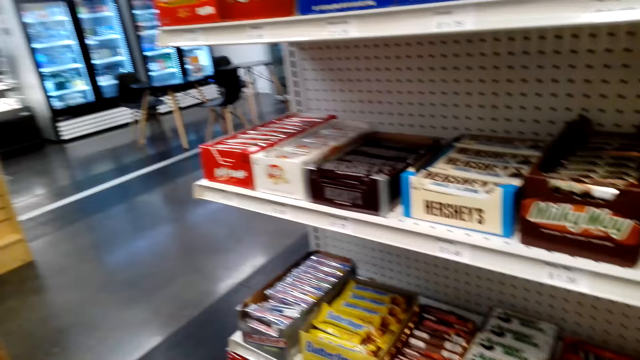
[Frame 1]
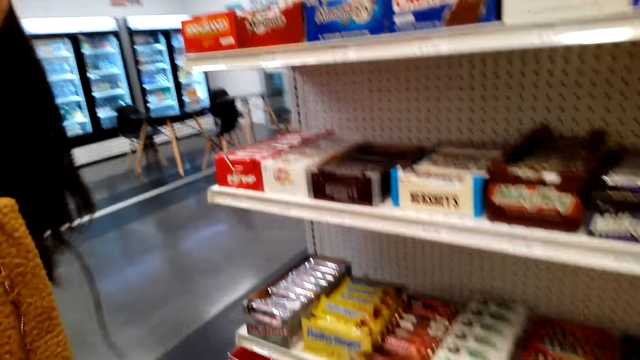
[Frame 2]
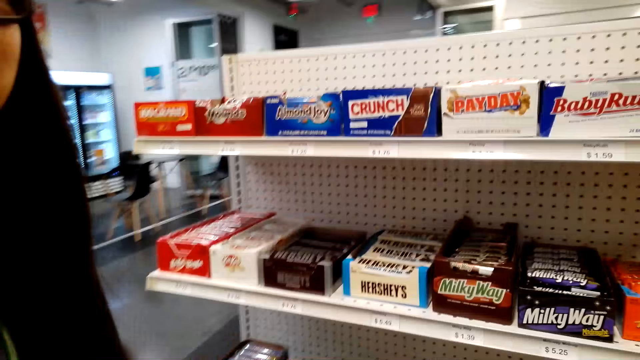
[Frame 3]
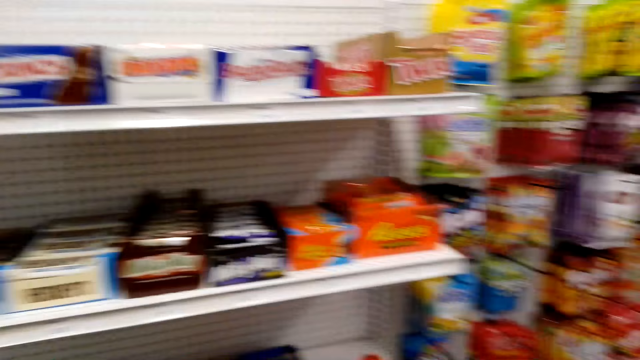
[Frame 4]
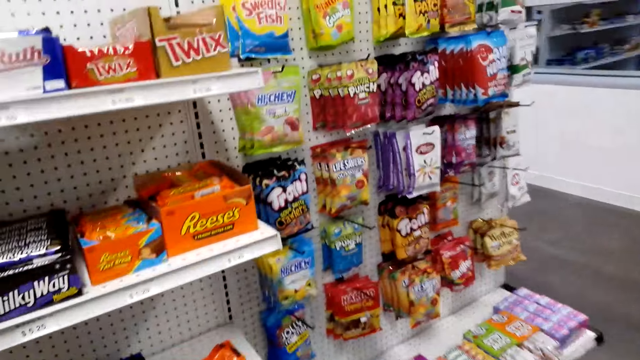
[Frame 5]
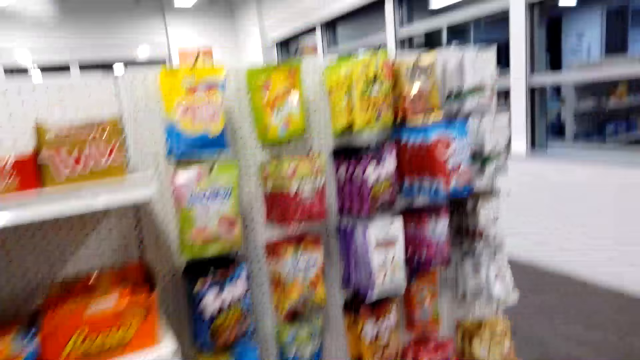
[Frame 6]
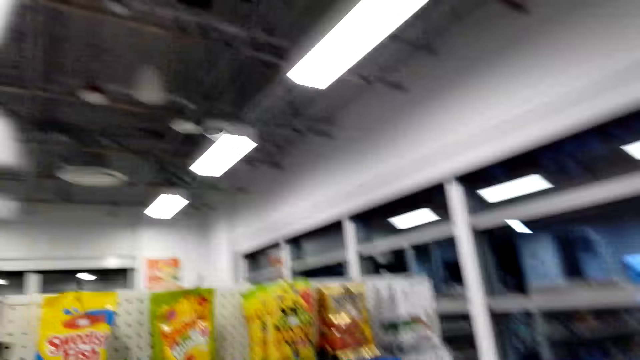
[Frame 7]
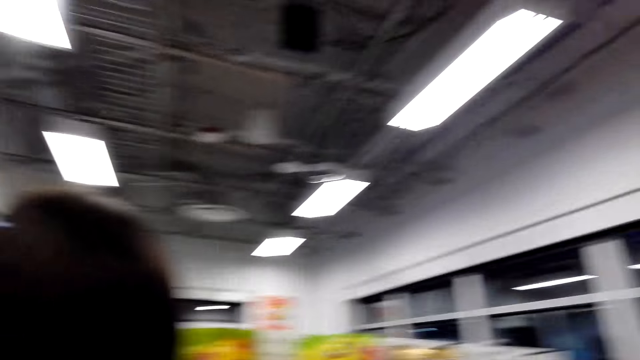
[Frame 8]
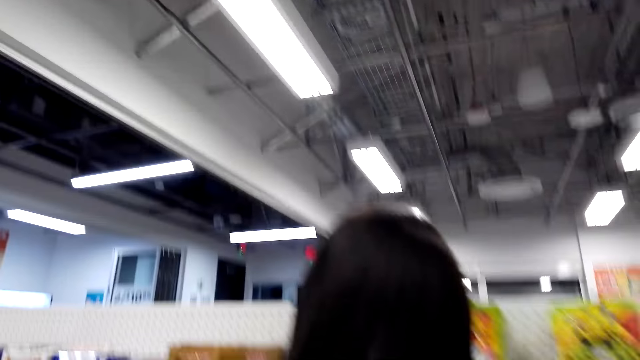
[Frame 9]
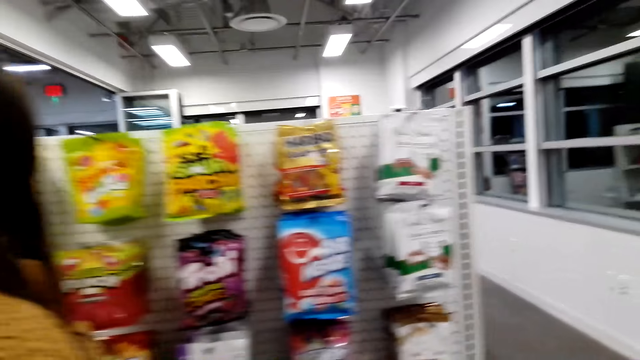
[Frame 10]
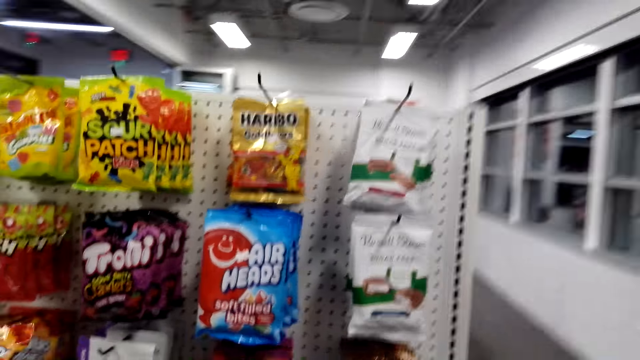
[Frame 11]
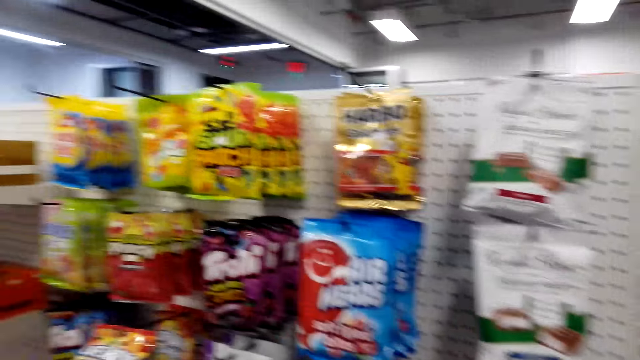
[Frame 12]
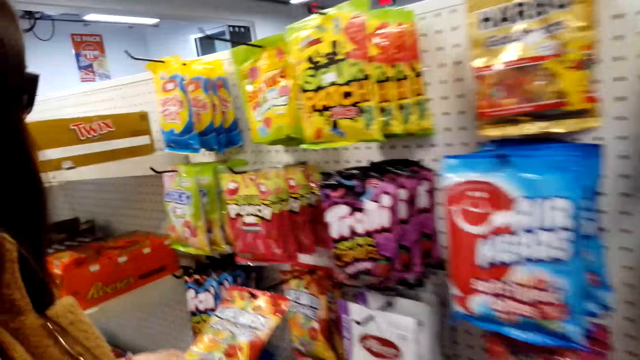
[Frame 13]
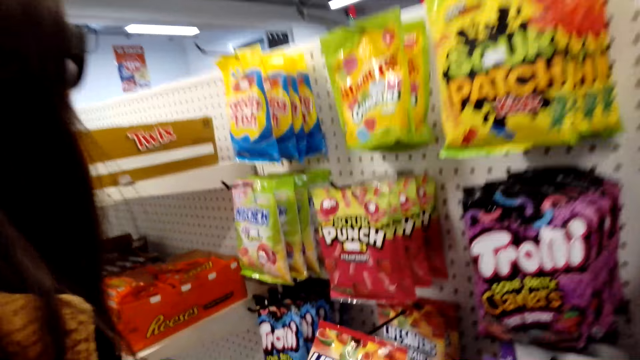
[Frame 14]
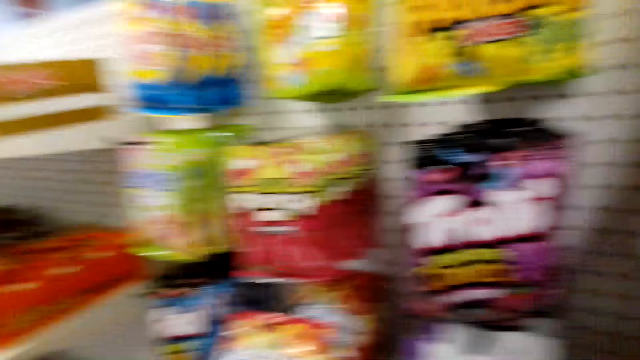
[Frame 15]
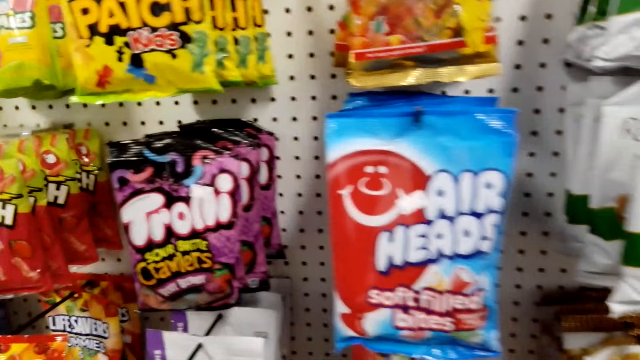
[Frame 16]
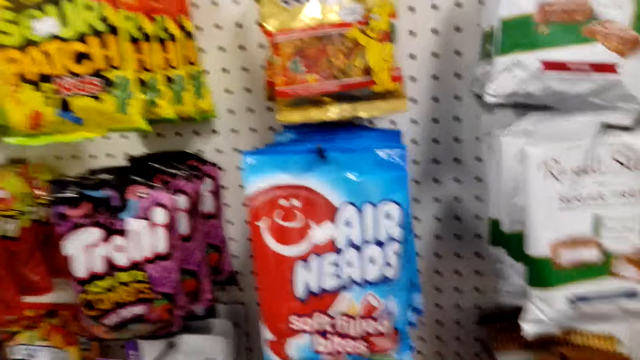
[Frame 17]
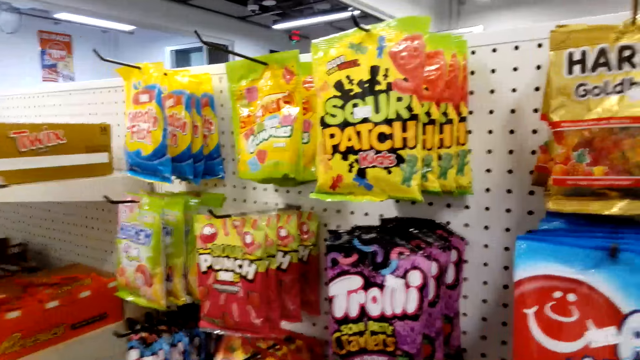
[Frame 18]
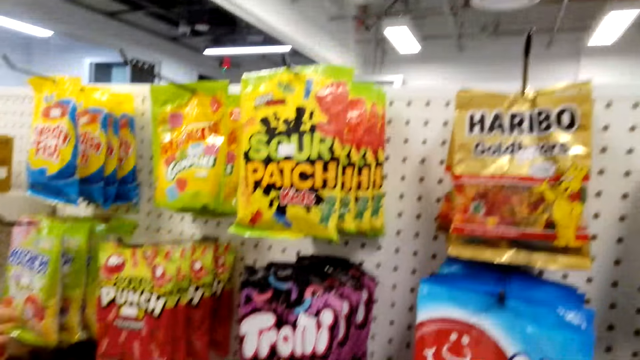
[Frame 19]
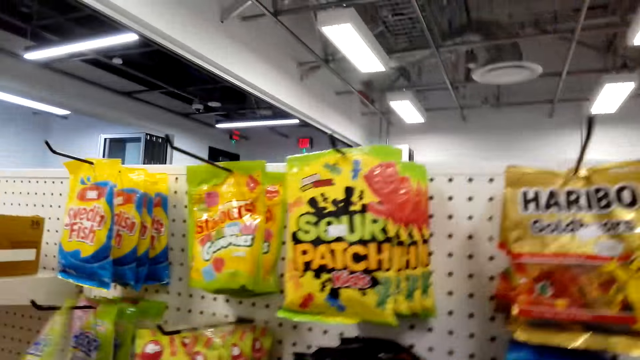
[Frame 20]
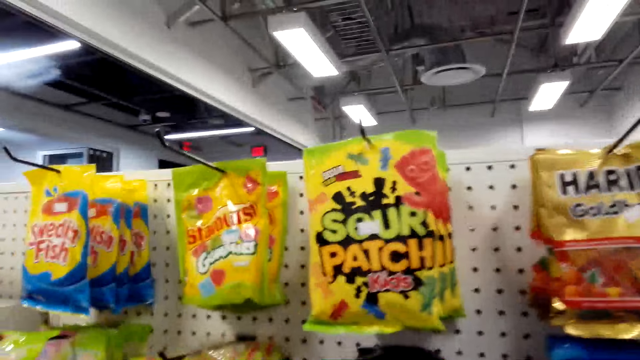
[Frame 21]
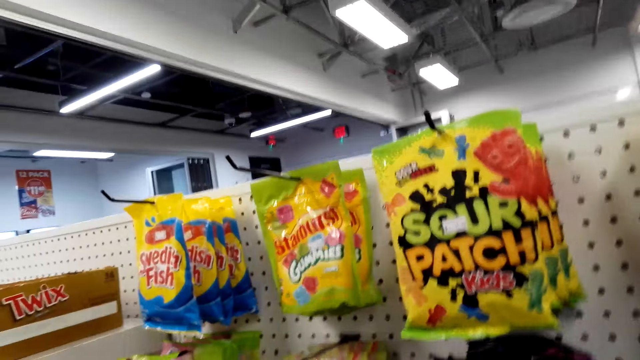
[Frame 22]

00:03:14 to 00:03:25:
The camera wearer looks at the shelves. They move around. A woman moves around. The camera wearer talks to the woman. They look at the shelves. They pick a snack.

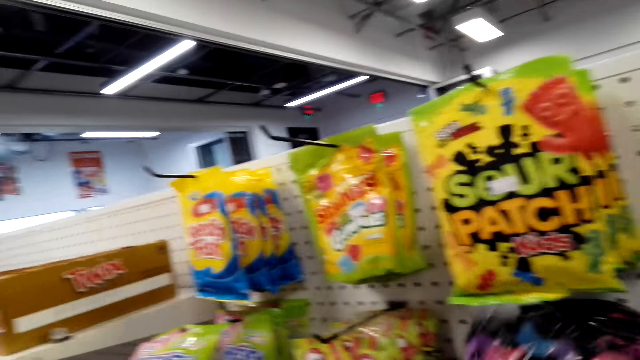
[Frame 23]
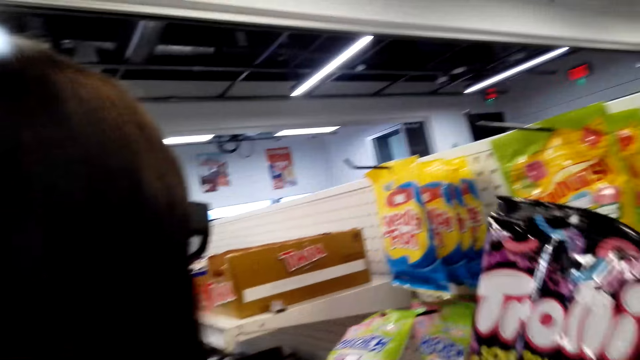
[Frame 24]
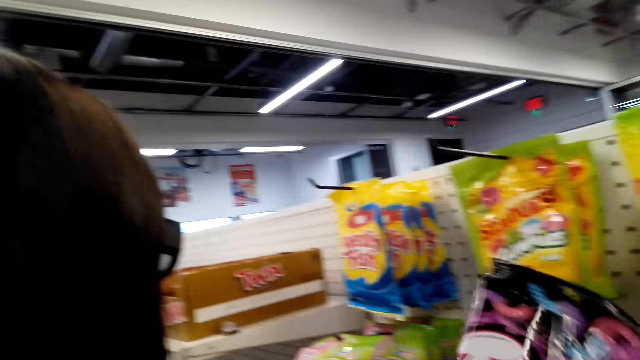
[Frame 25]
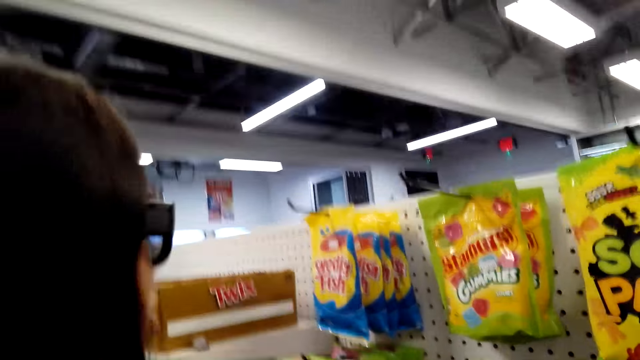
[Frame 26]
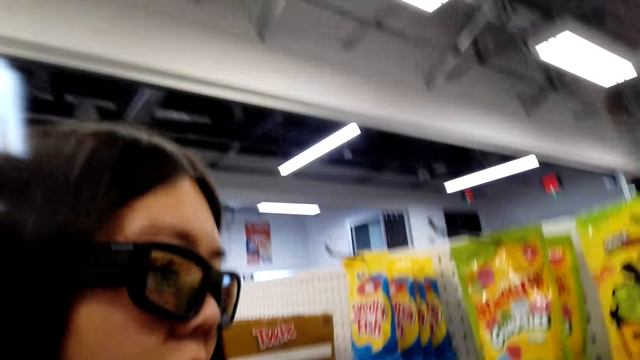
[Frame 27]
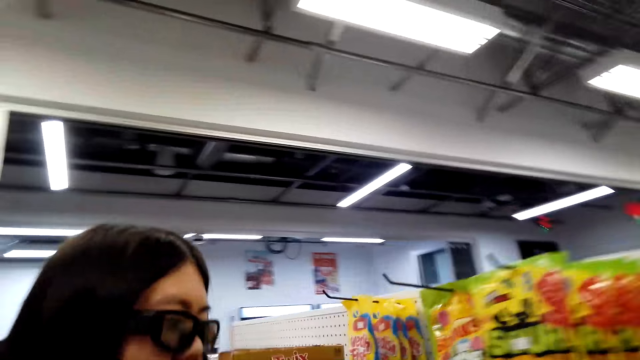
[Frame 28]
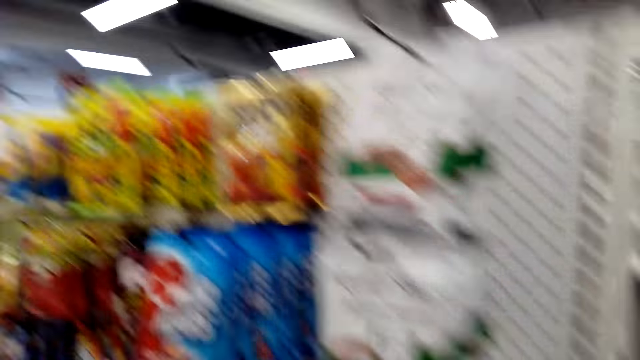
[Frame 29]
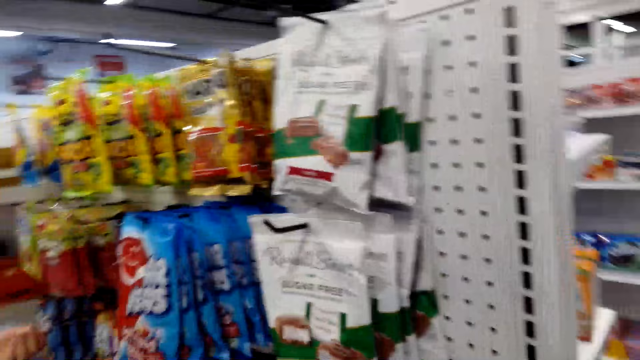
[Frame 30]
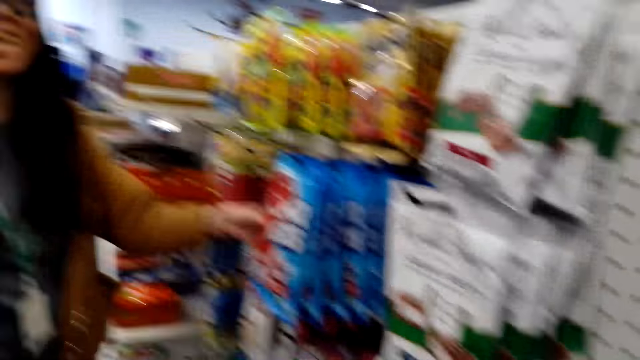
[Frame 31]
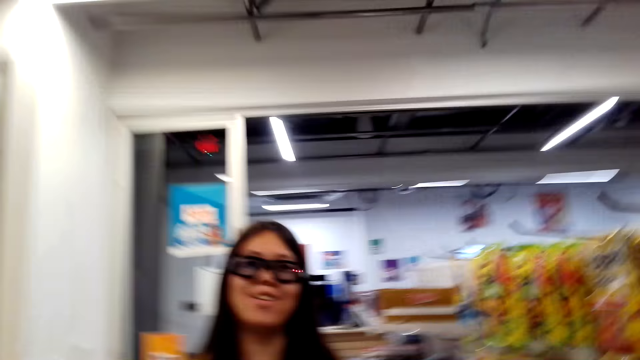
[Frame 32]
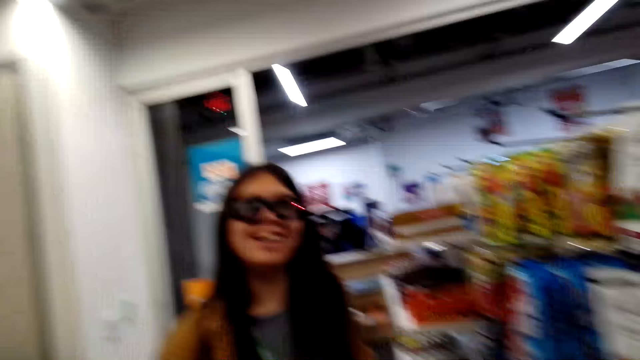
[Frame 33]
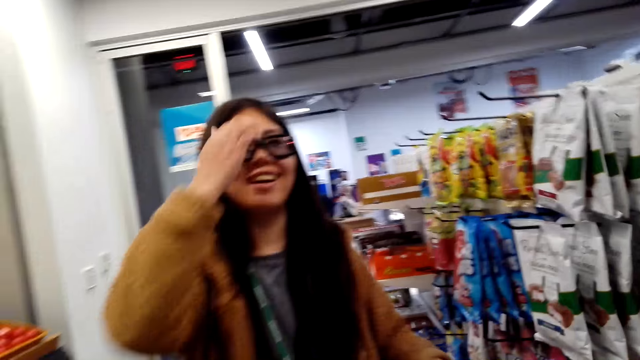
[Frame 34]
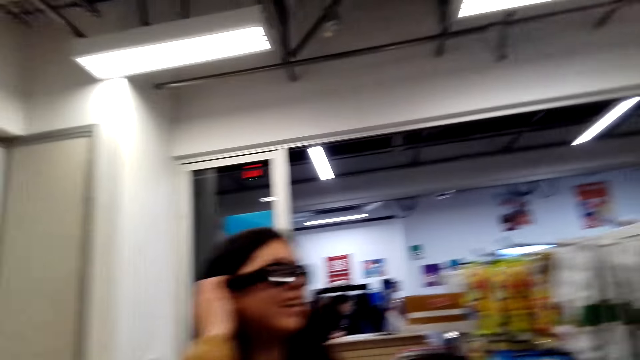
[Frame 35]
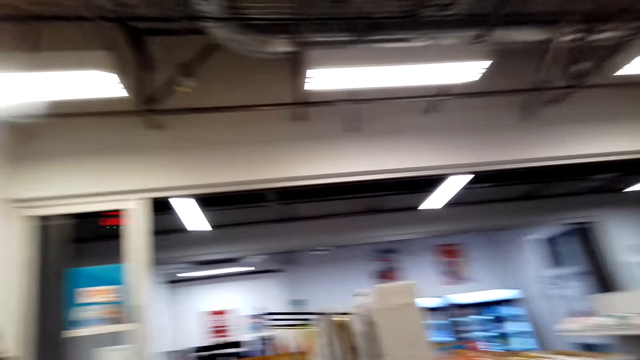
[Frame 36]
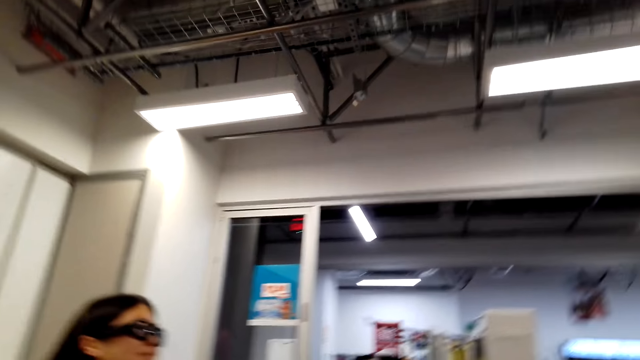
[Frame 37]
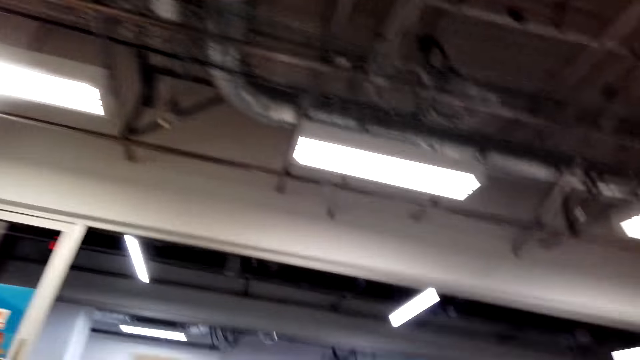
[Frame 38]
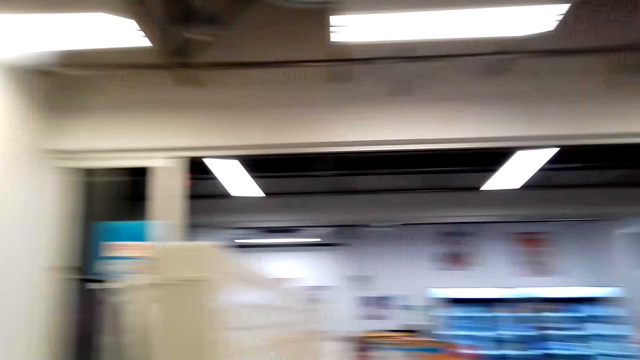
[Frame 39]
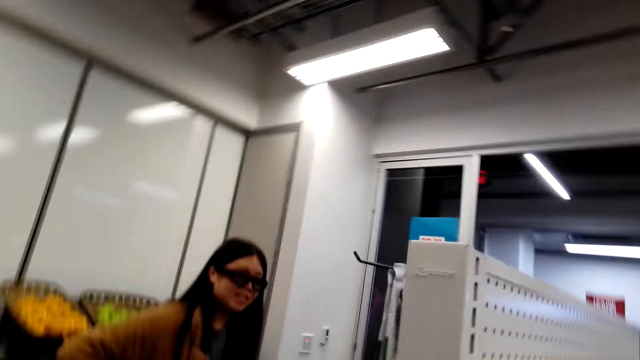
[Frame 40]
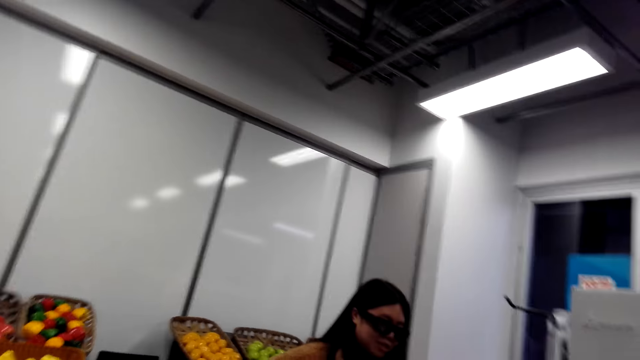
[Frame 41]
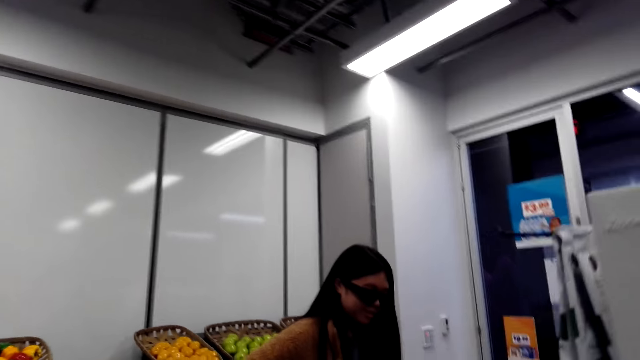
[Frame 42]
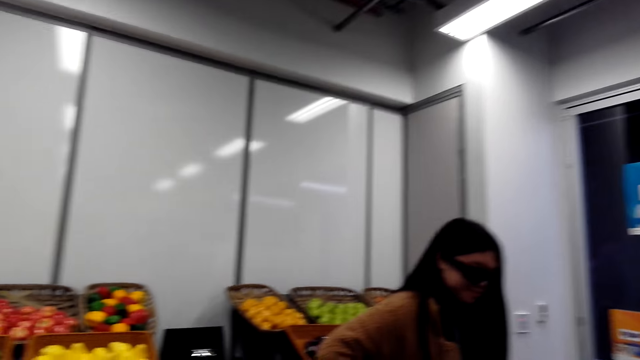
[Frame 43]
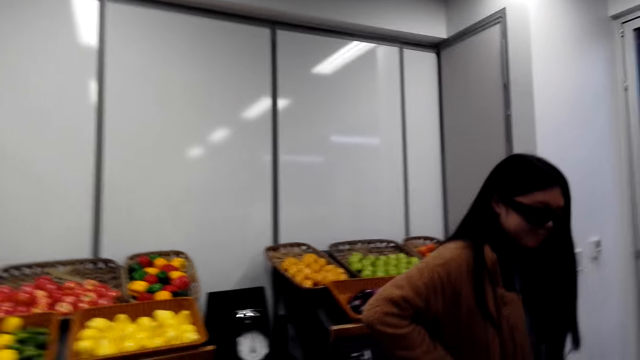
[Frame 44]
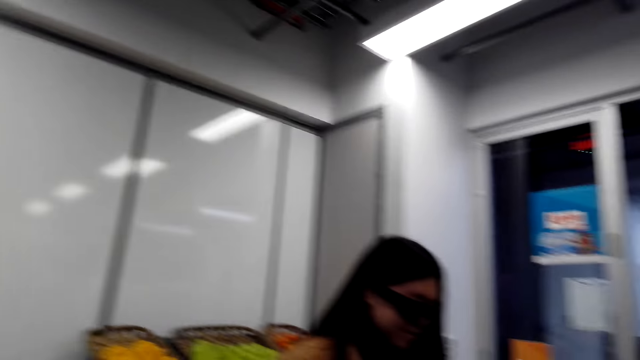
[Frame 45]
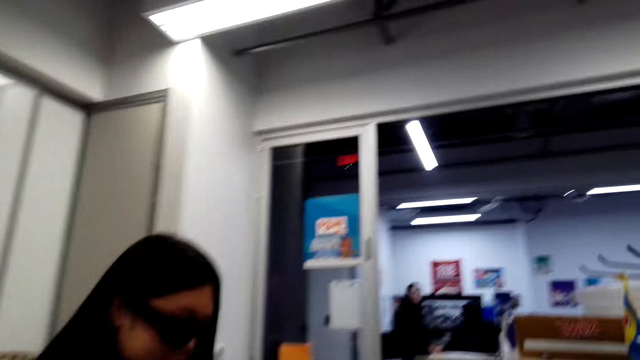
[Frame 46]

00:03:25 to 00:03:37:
The camera wearer talks to a woman. The woman touches her hair. The camera wearer looks around. They walk around the store shelf.
